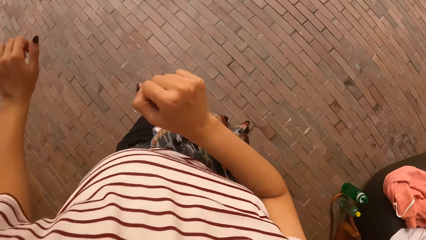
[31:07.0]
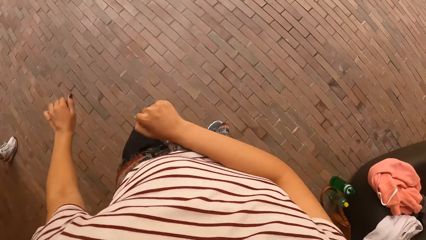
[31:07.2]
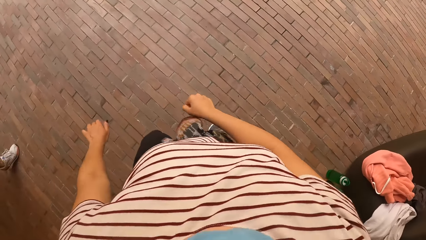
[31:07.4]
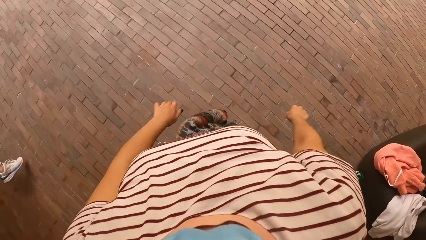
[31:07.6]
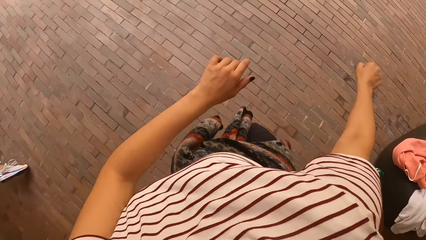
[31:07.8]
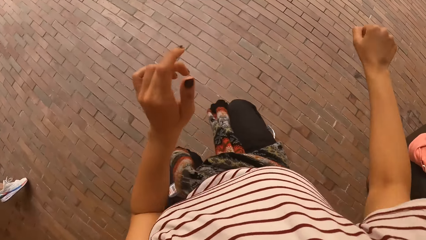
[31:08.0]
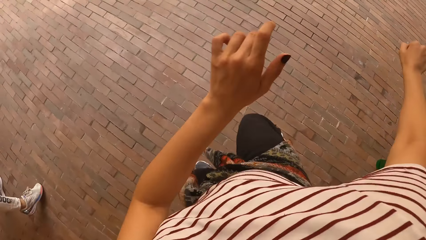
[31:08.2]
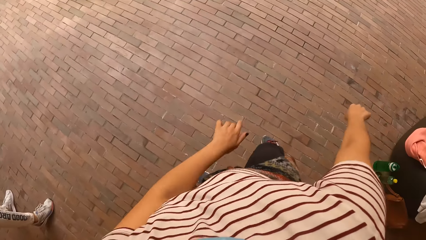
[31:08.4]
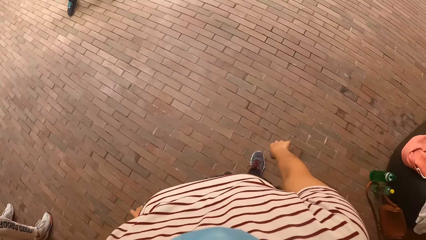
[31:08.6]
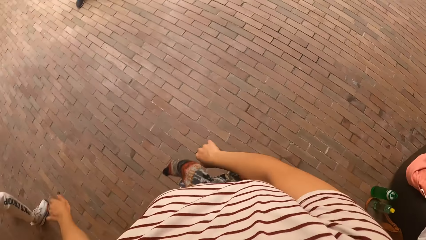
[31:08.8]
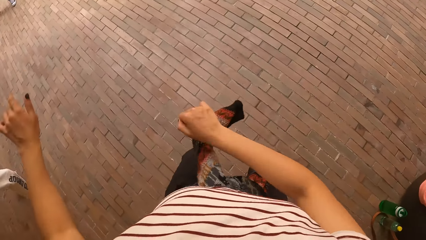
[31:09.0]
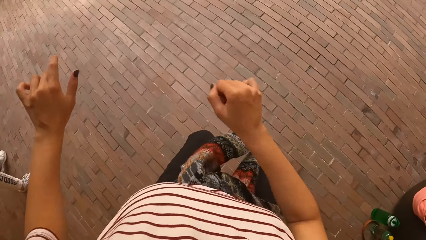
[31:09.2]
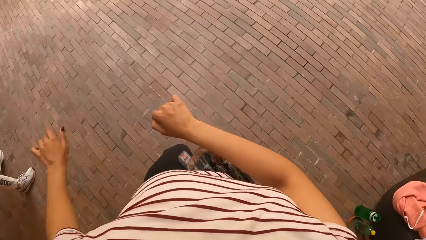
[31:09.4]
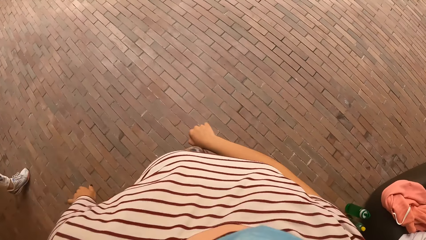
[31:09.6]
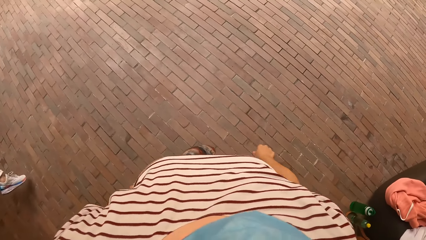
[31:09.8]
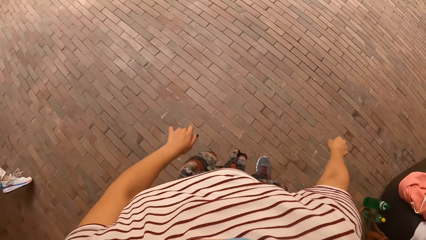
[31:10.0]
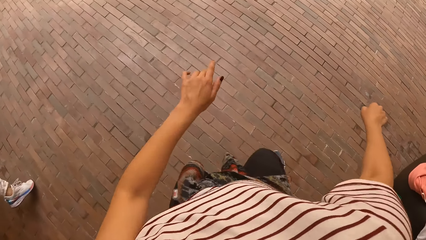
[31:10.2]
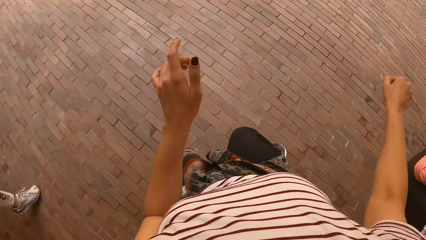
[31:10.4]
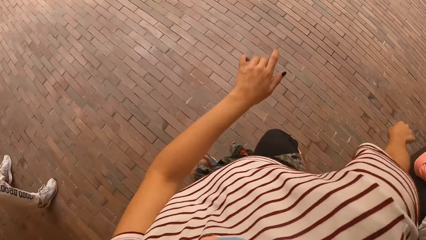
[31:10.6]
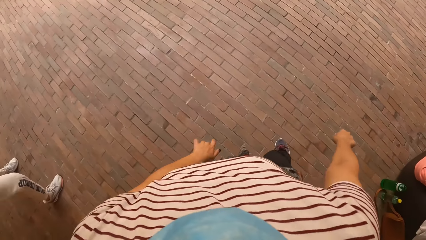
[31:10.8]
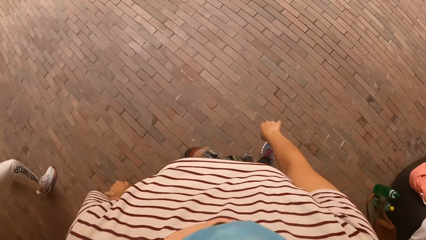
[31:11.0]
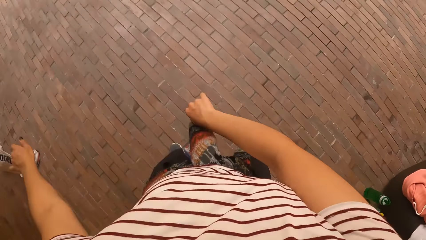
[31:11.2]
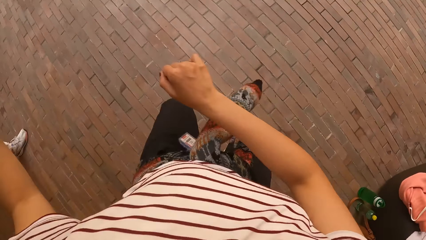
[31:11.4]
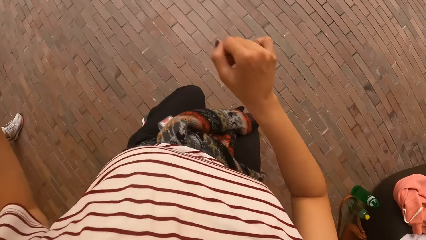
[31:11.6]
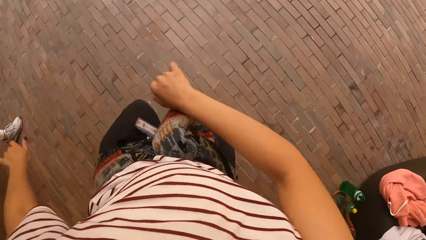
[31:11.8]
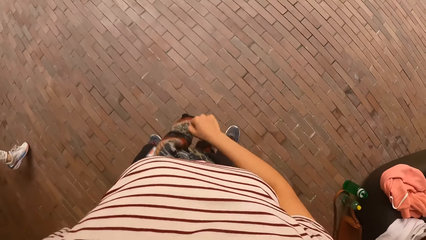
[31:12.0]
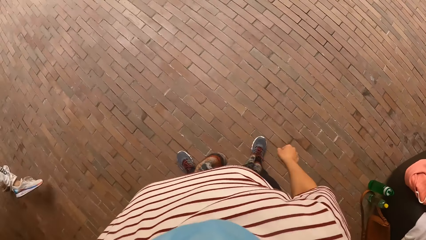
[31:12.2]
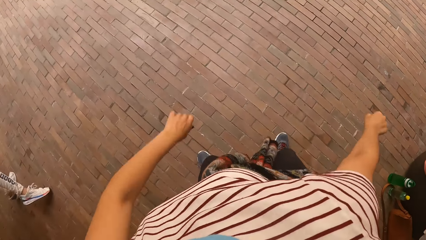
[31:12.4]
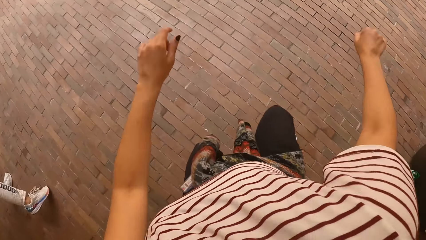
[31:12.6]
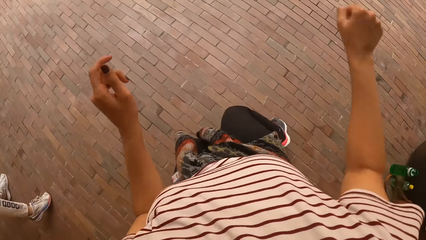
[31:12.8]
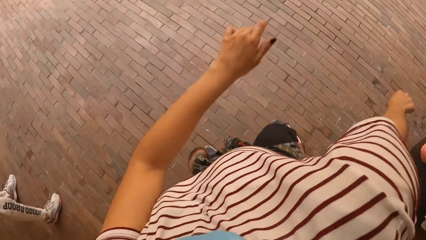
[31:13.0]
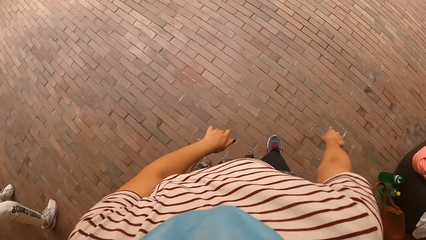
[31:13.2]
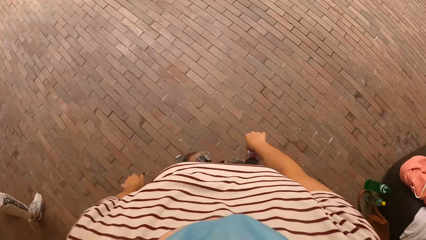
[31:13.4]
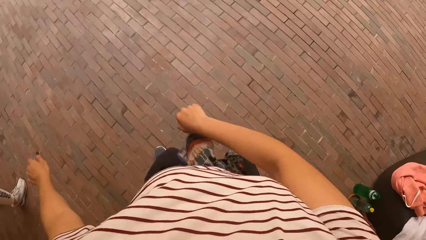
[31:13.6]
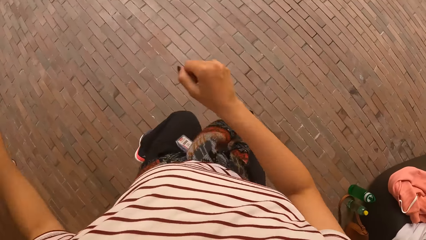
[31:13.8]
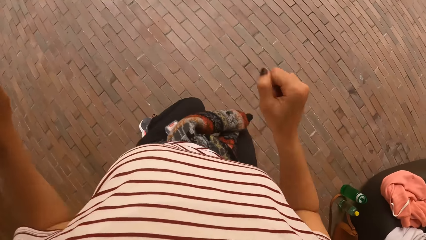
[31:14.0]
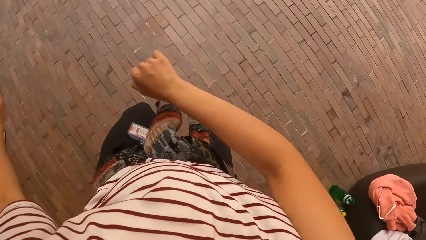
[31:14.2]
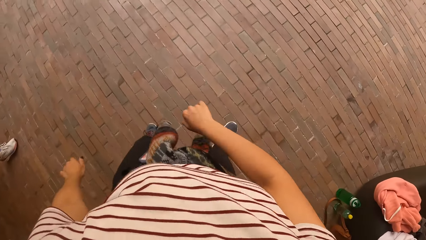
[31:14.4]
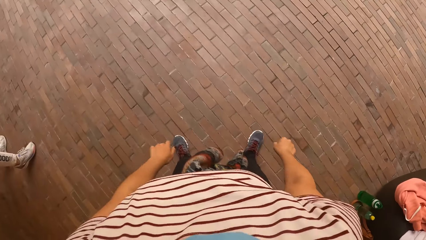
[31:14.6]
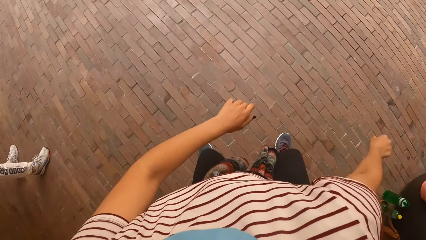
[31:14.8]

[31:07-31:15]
The camera wearer dances.

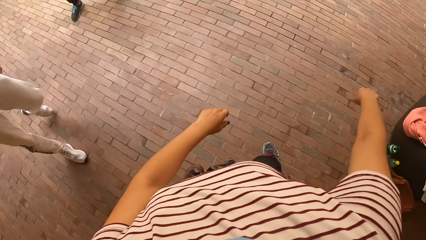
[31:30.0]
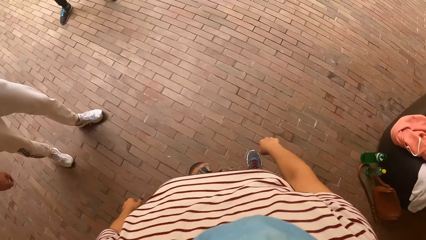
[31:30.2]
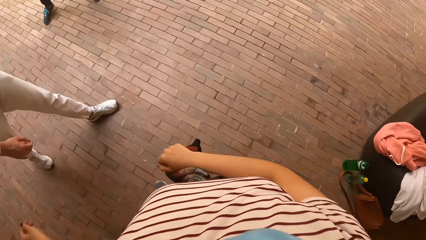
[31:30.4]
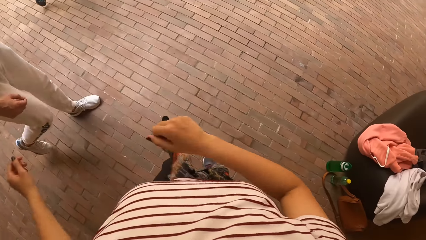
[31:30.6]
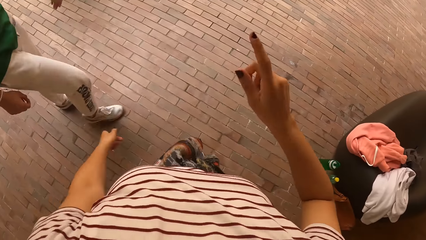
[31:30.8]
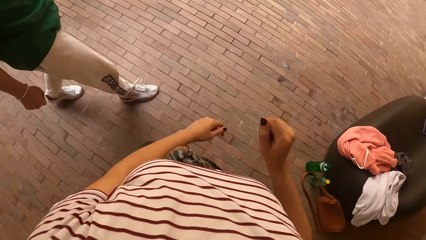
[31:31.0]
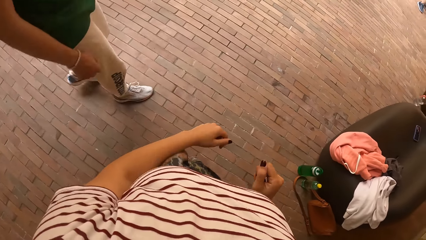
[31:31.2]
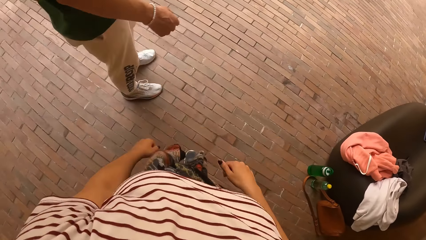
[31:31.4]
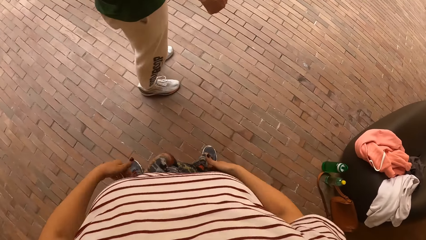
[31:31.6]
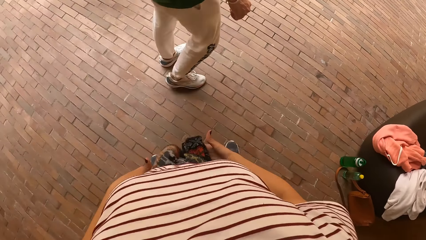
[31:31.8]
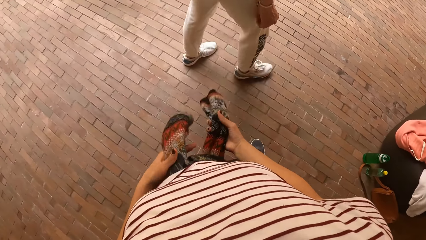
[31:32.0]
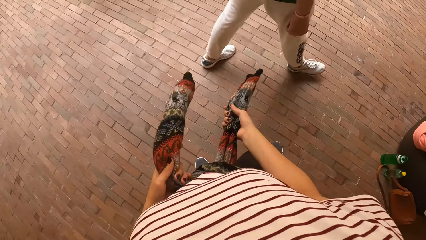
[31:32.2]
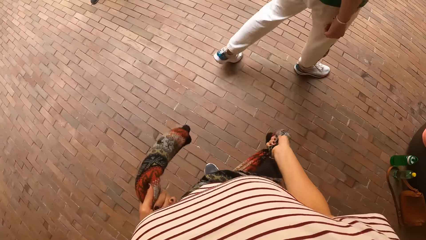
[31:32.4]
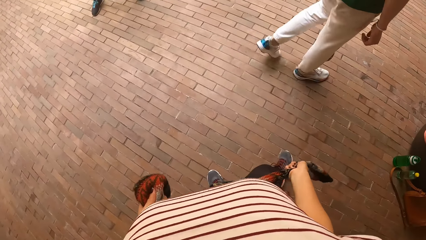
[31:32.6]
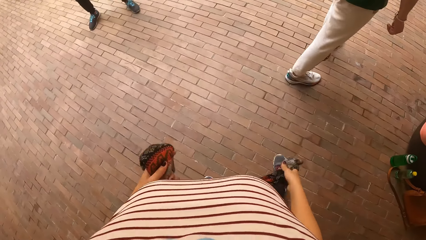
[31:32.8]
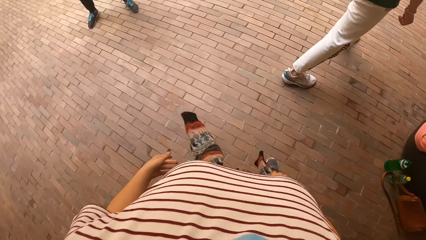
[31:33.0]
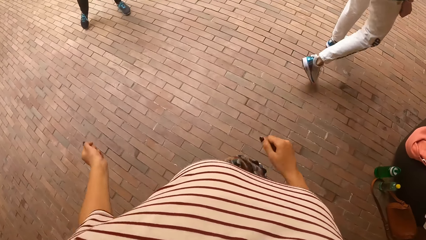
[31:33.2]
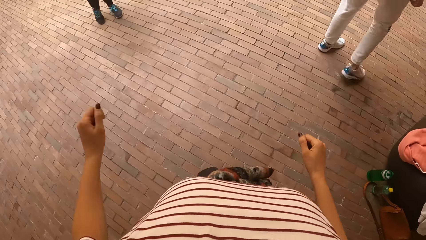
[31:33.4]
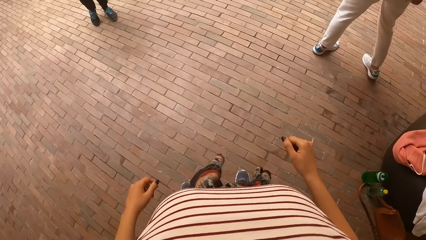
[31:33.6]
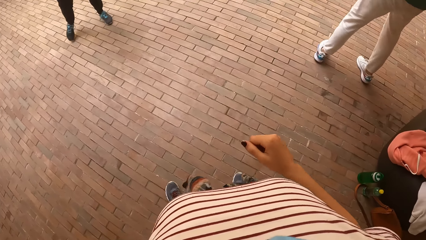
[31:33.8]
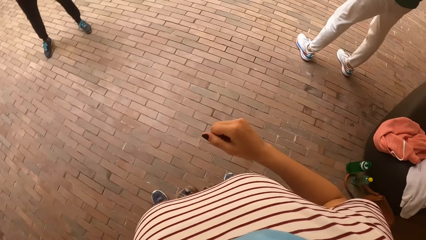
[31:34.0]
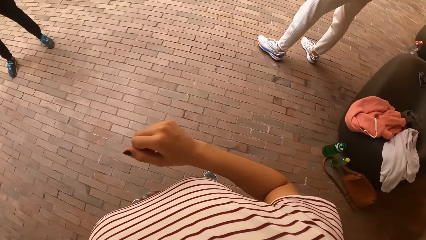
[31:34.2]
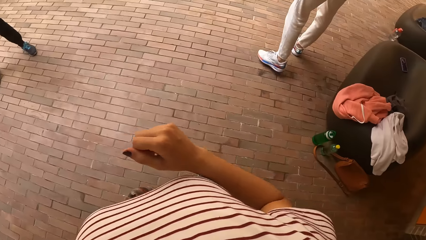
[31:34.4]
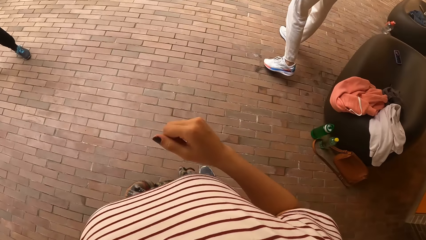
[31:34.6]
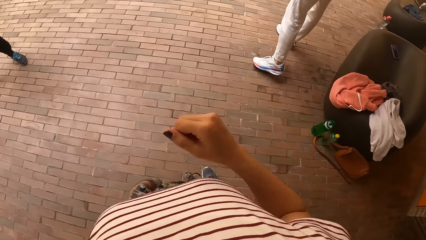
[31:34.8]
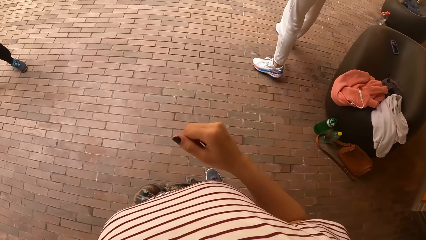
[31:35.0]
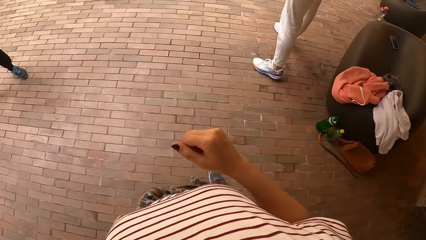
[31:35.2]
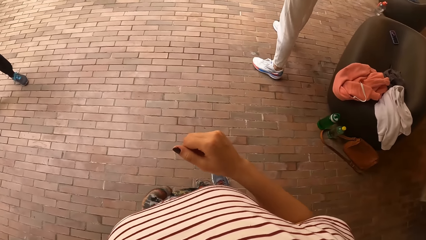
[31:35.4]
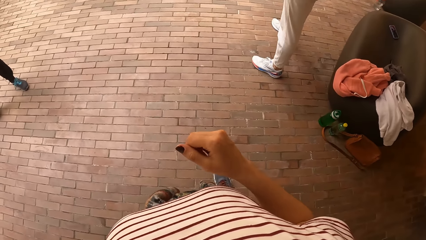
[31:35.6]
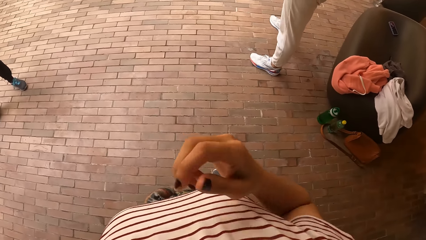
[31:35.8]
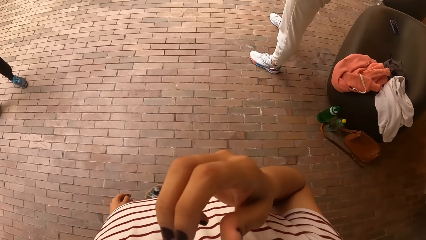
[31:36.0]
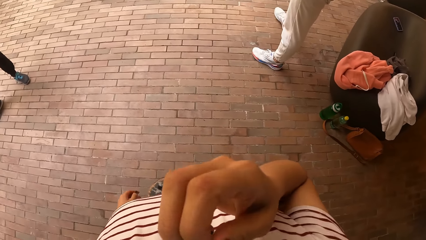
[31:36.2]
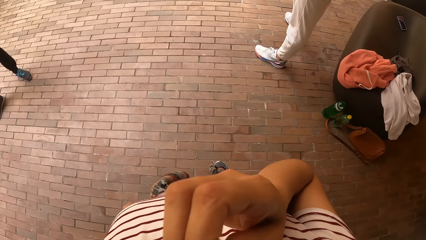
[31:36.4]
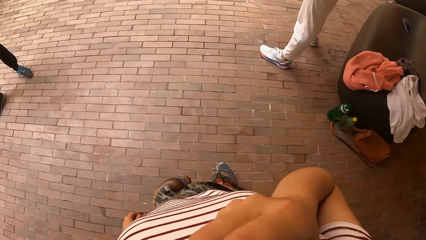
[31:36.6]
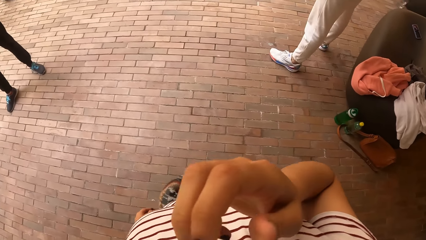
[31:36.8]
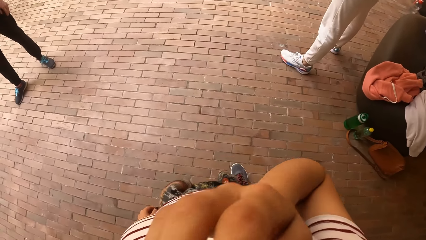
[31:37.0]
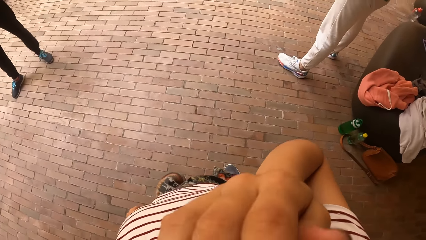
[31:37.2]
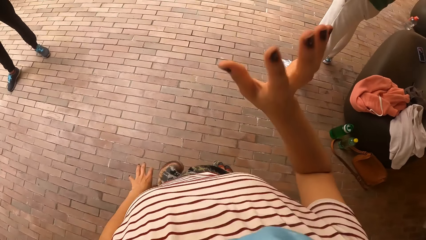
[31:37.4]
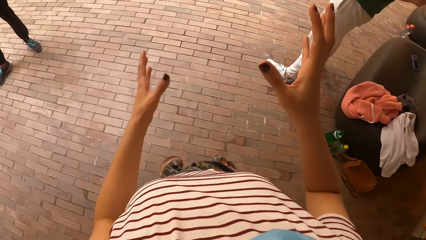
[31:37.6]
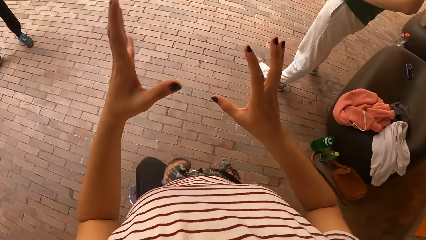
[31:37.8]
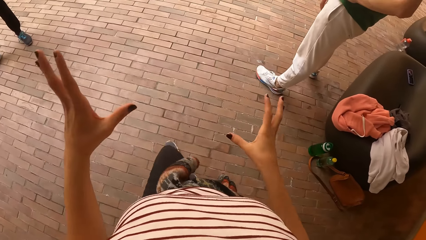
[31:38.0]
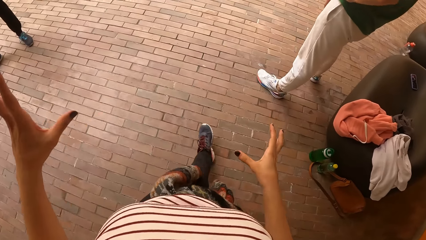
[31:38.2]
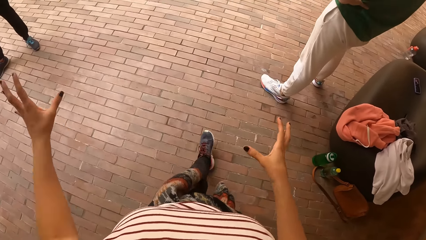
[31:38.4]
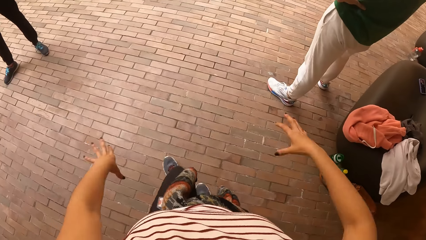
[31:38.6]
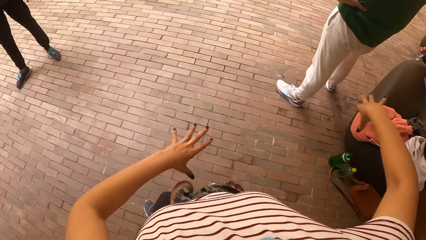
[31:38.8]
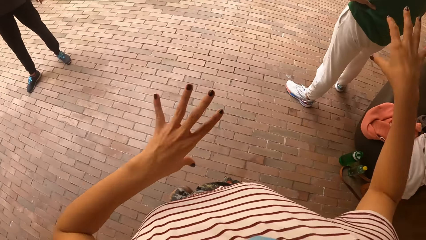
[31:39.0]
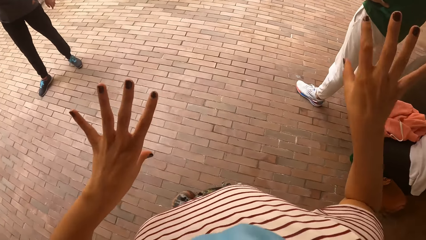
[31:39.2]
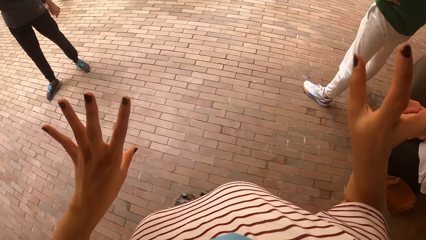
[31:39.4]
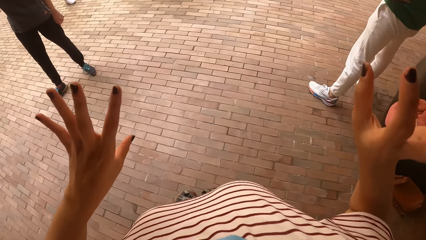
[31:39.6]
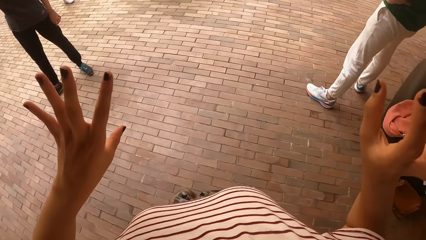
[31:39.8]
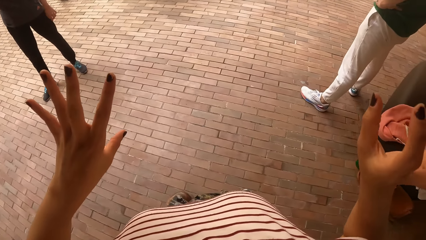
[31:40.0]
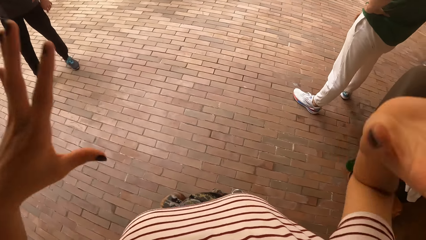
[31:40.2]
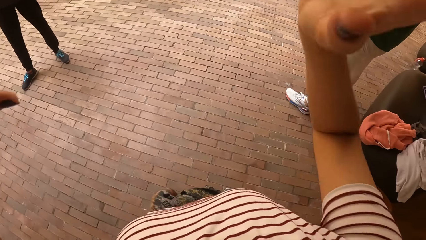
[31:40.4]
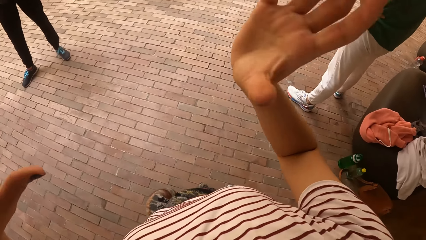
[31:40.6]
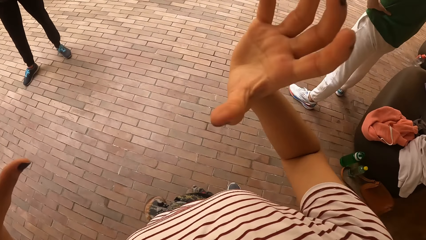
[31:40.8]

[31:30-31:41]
The camera wearer tightens the sweater on her waist with her hands. She dances with the group of people. She touches her face with her right hand. She interacts with the group of people.
